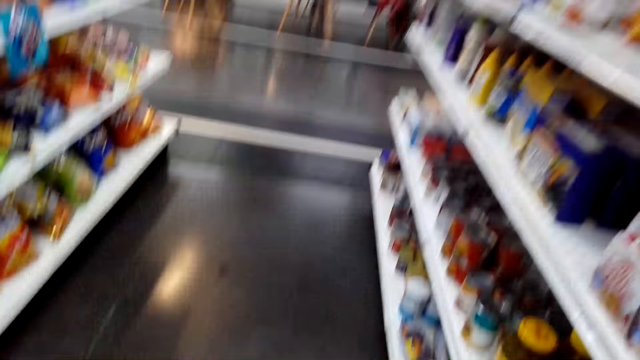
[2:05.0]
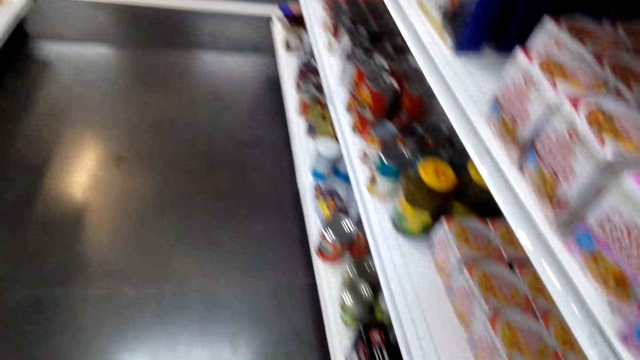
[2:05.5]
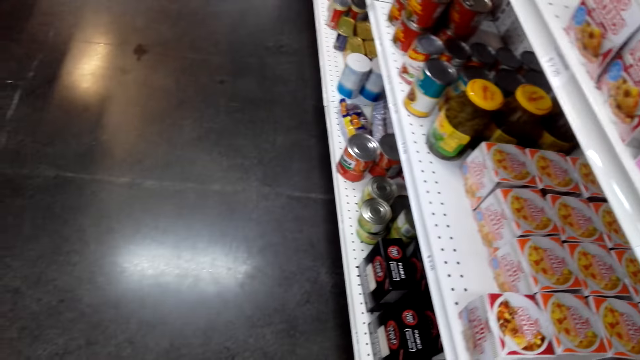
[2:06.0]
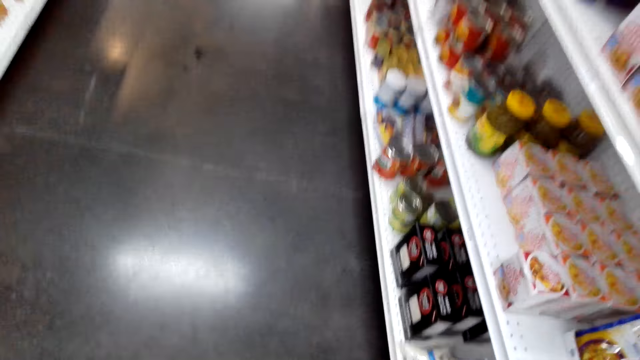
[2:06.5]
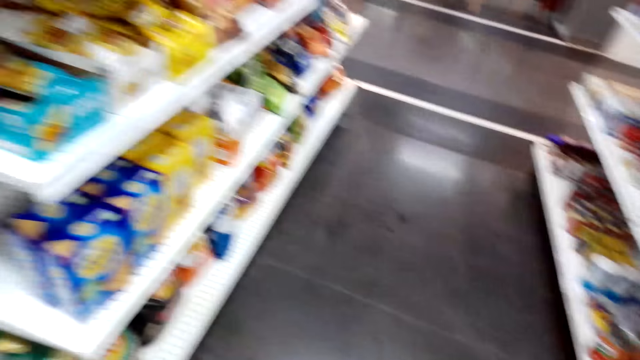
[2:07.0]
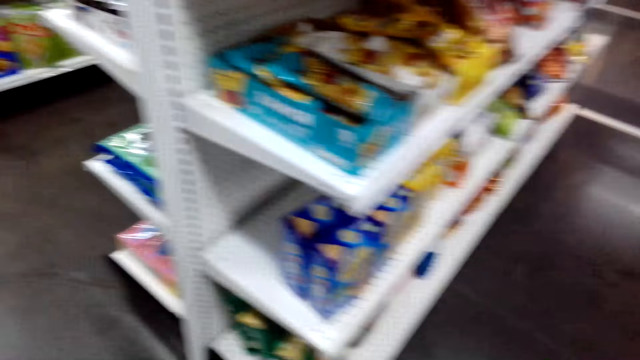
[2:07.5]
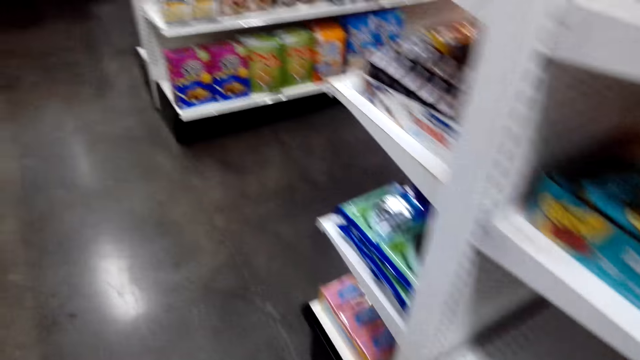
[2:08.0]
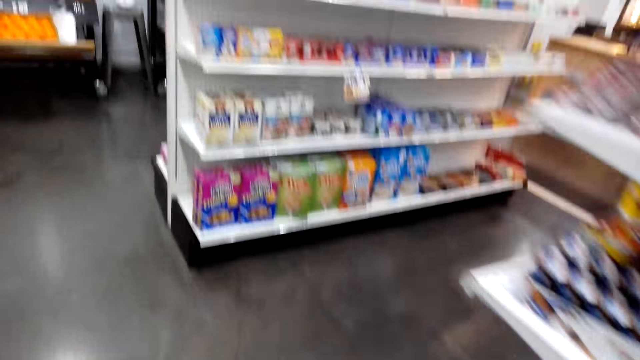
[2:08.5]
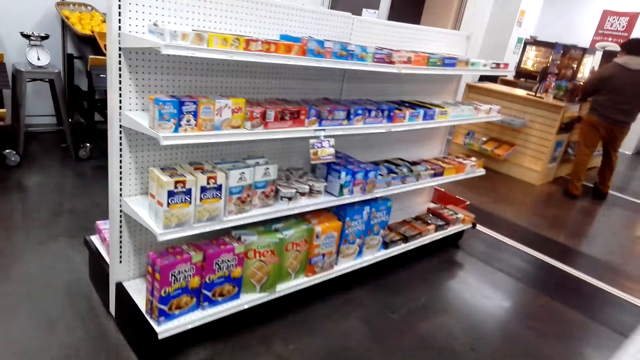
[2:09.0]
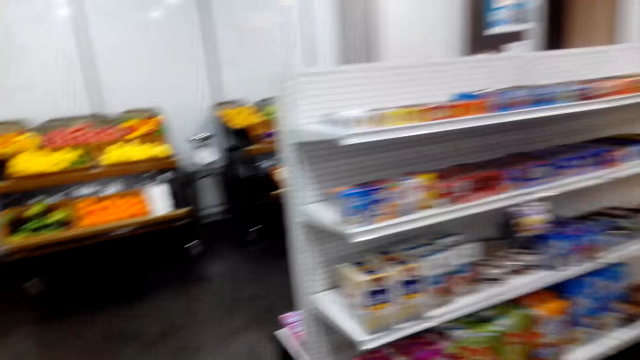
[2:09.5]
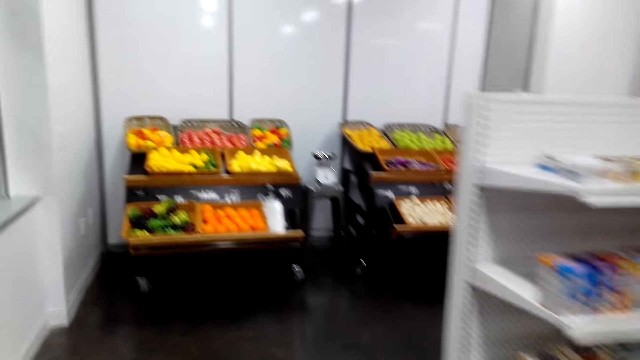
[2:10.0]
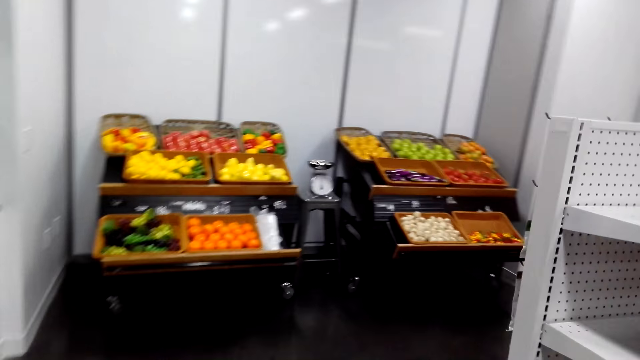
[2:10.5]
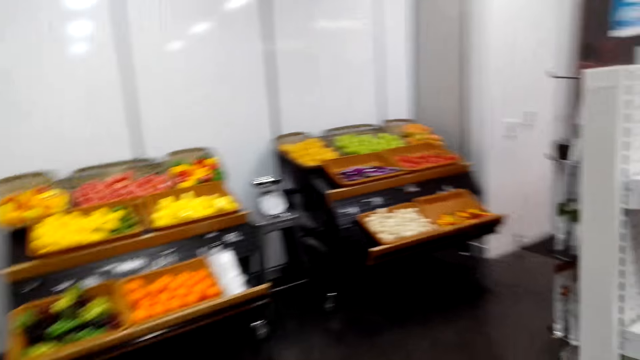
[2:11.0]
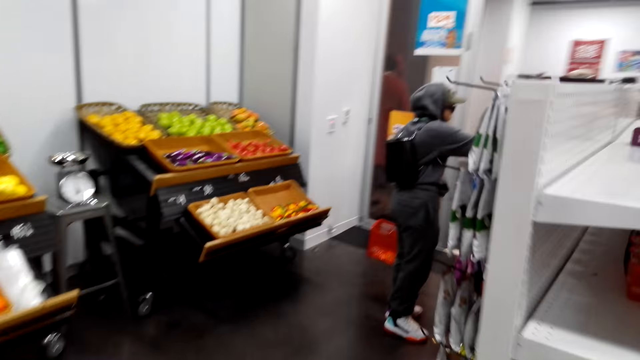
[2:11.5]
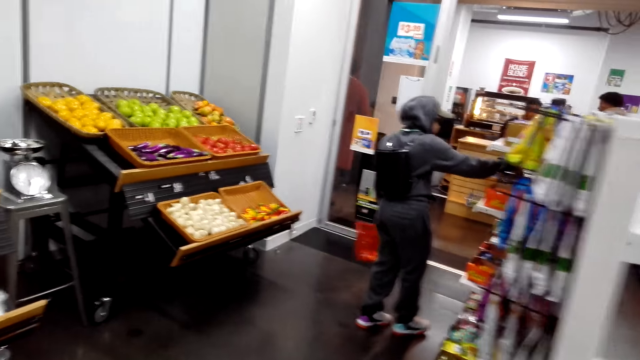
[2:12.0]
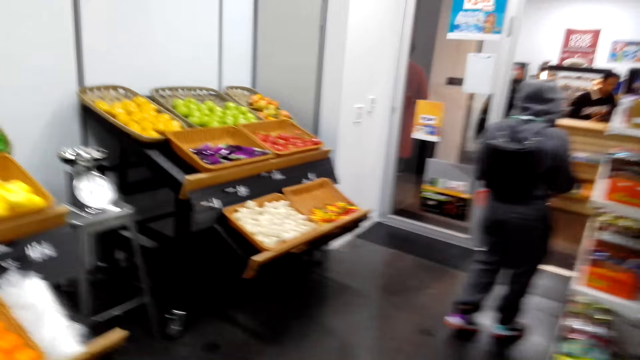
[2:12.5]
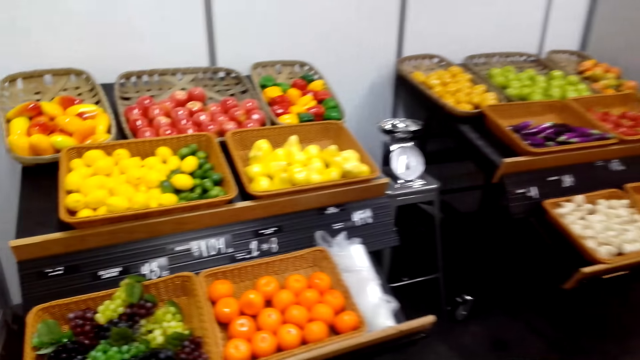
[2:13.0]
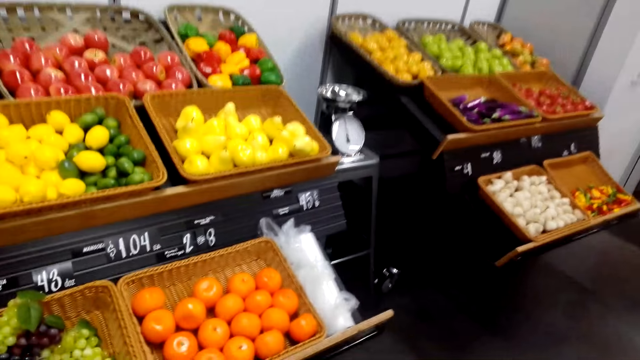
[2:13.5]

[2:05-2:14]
The camera wearer views items on the supermarket shelving. They walk towards the fruit basket.

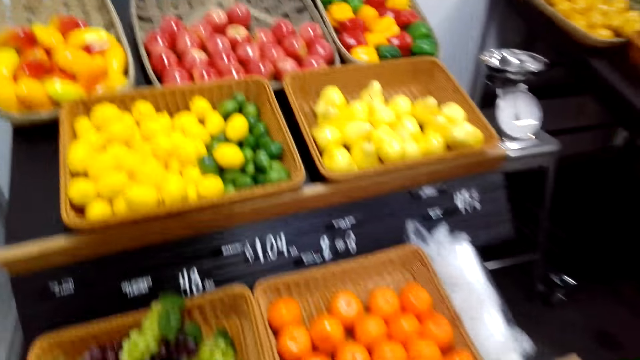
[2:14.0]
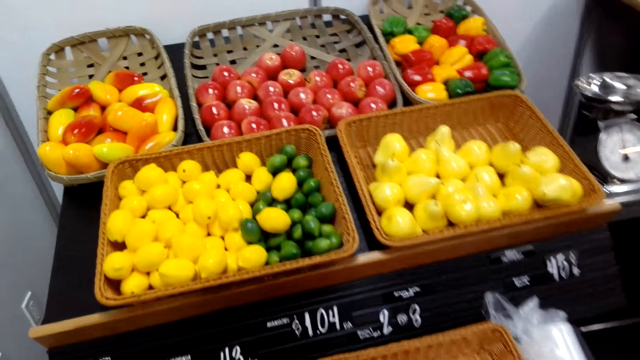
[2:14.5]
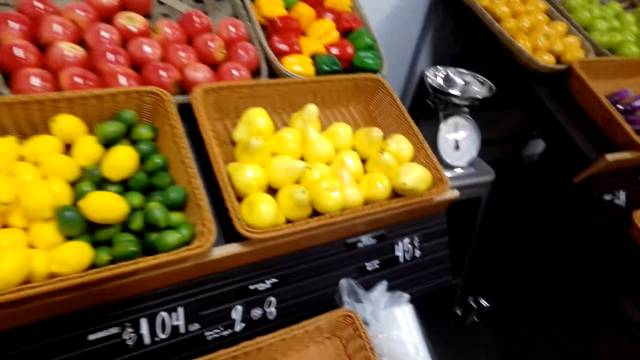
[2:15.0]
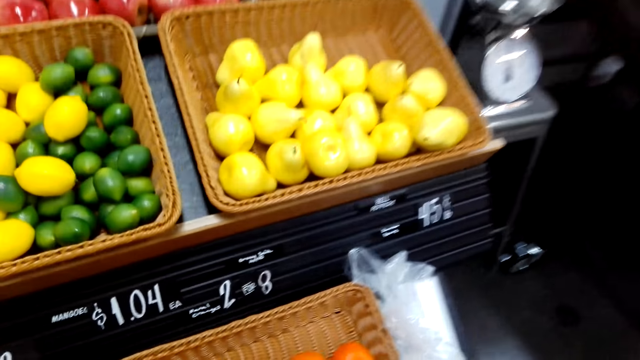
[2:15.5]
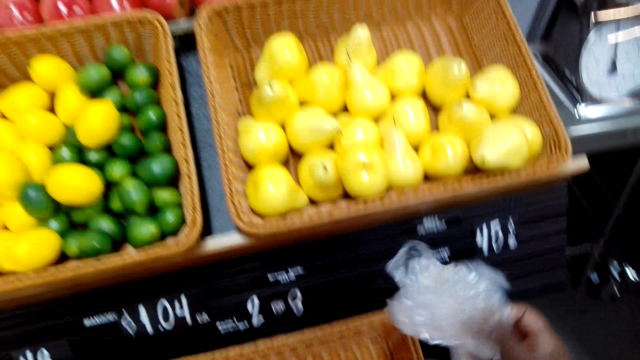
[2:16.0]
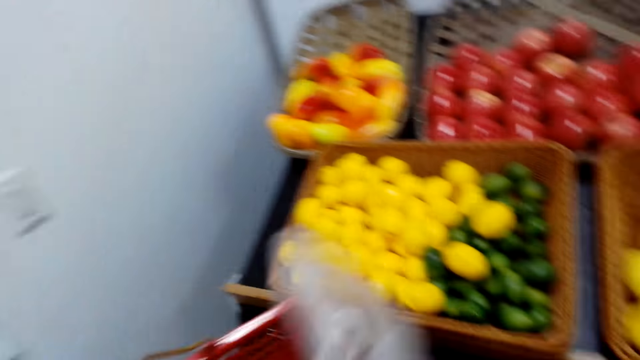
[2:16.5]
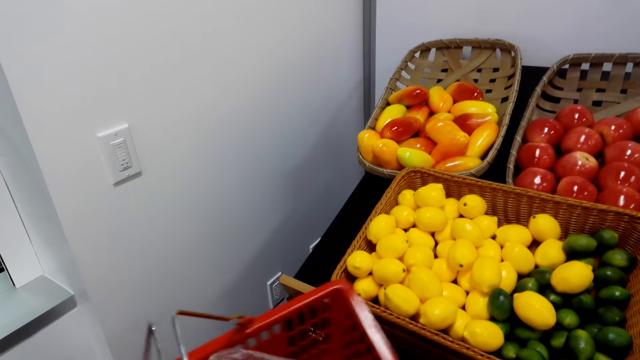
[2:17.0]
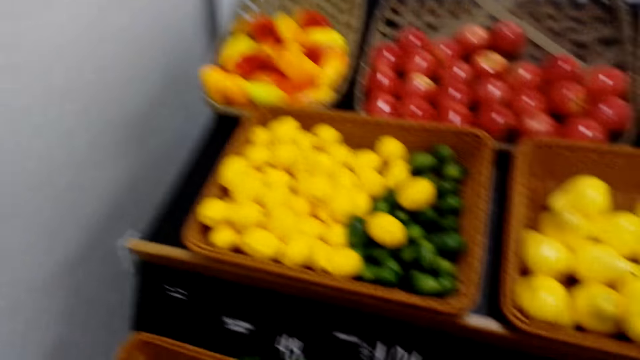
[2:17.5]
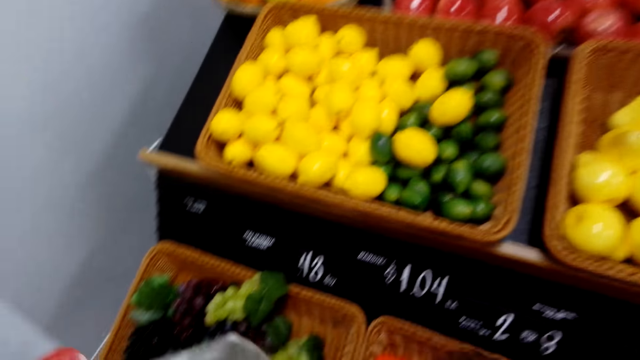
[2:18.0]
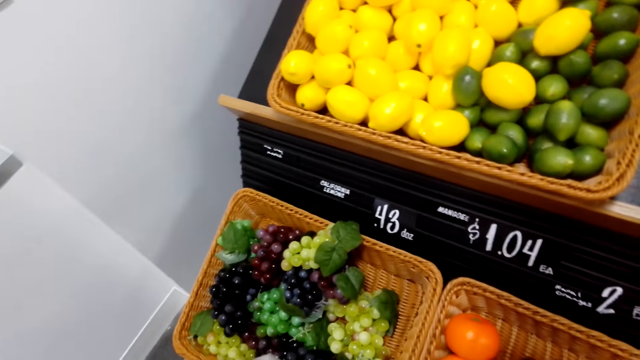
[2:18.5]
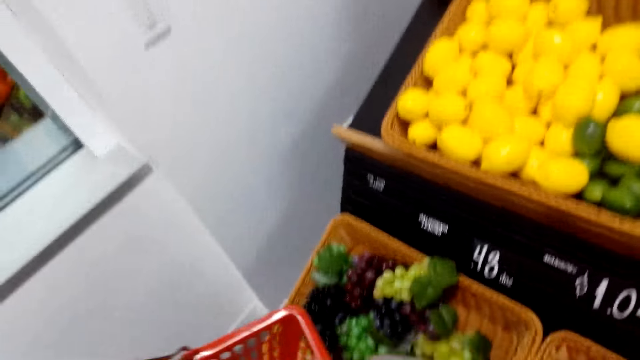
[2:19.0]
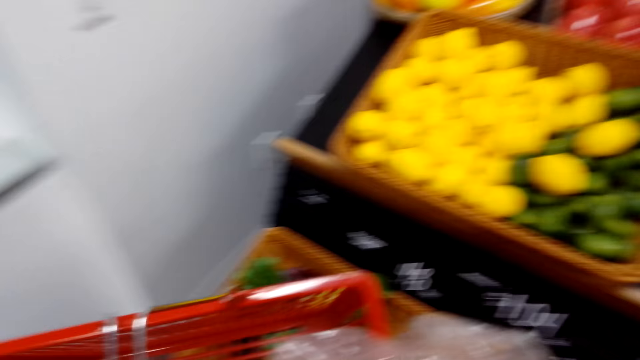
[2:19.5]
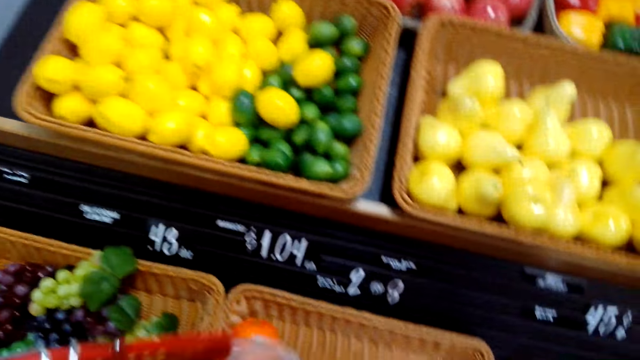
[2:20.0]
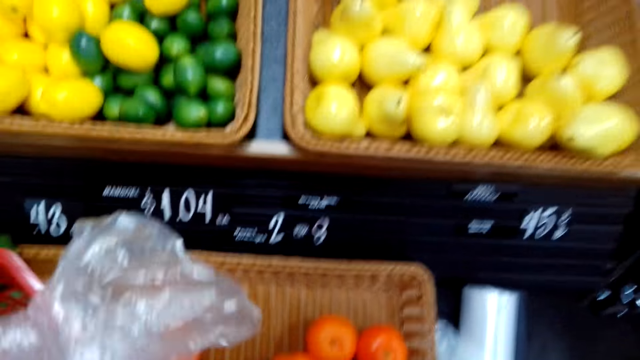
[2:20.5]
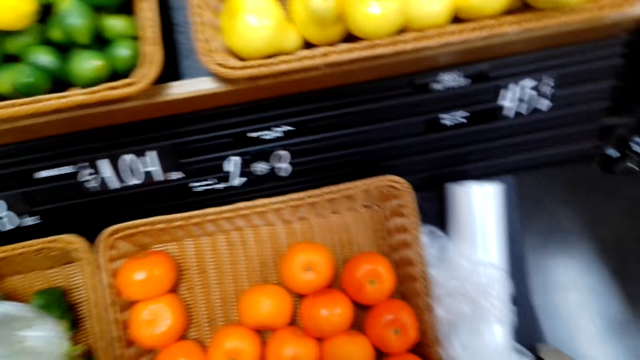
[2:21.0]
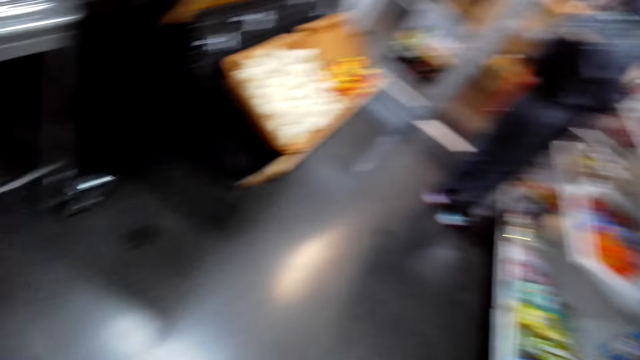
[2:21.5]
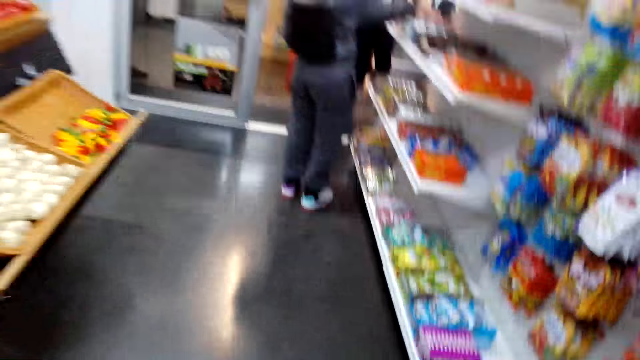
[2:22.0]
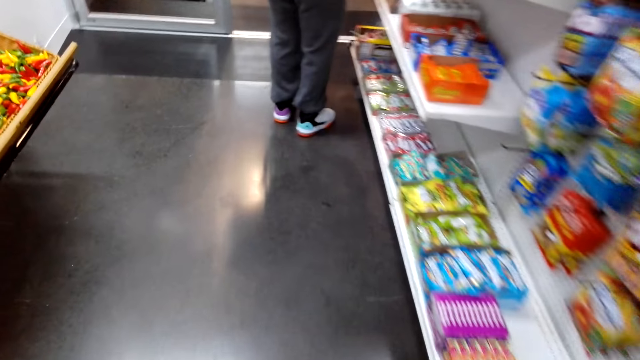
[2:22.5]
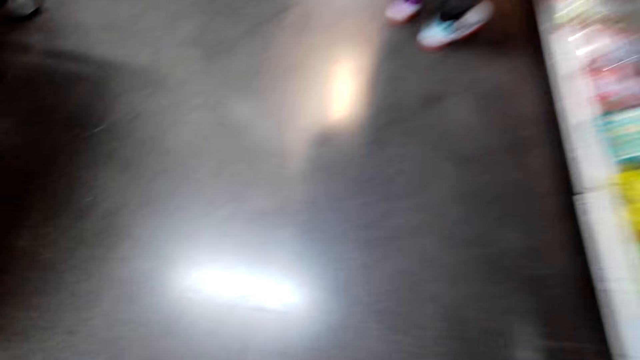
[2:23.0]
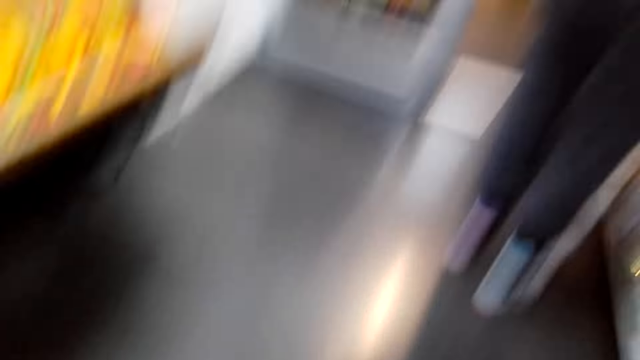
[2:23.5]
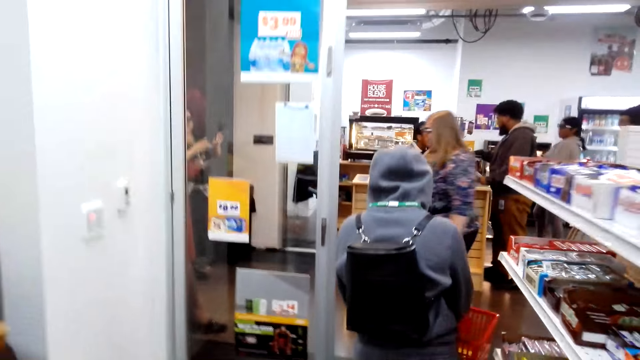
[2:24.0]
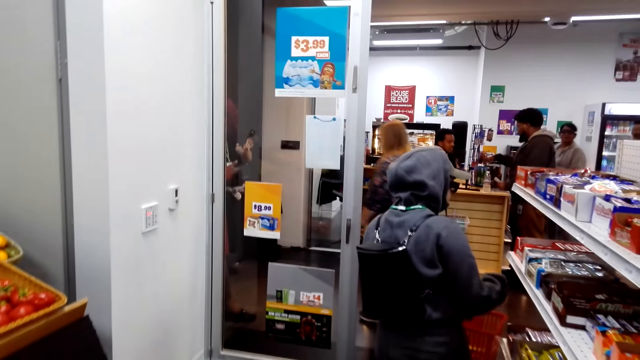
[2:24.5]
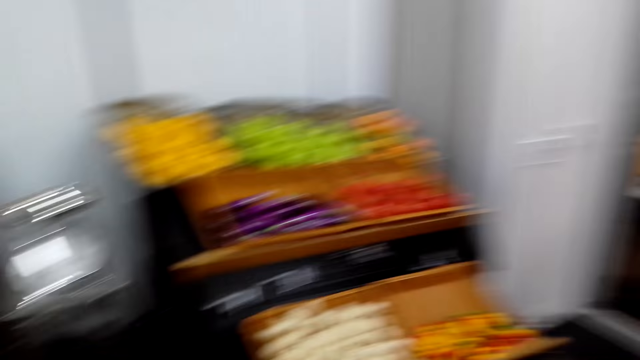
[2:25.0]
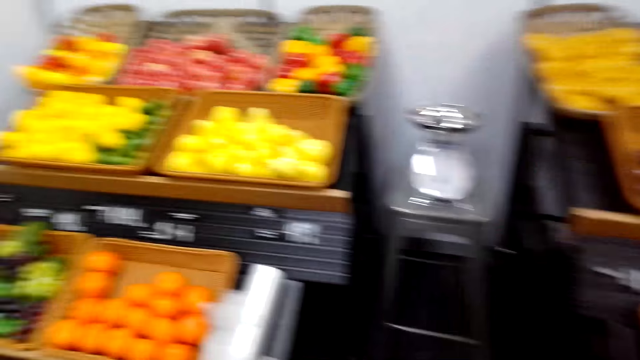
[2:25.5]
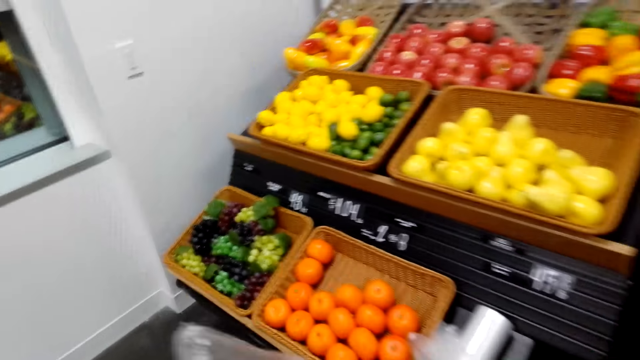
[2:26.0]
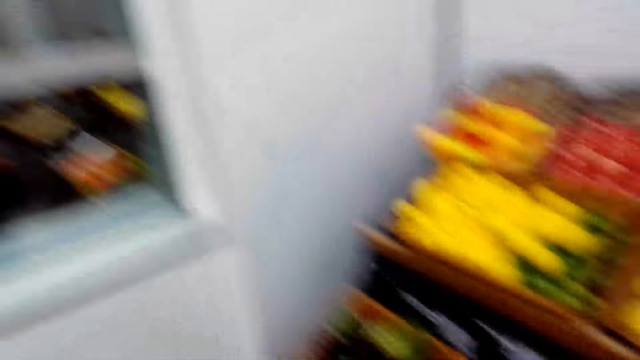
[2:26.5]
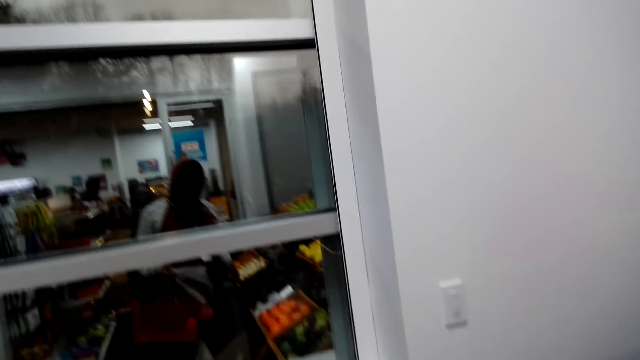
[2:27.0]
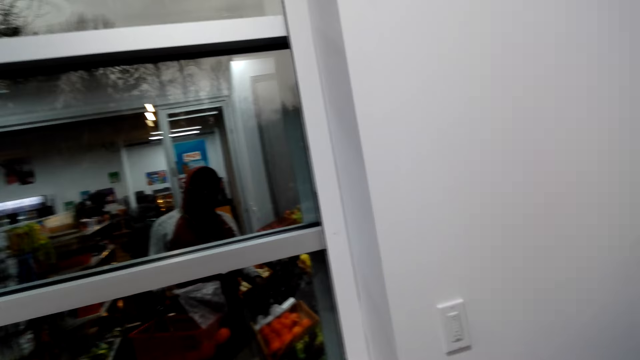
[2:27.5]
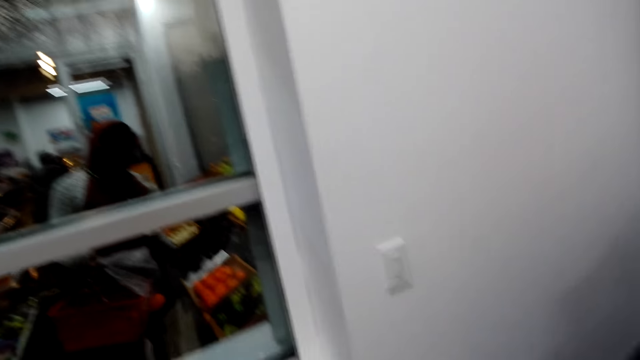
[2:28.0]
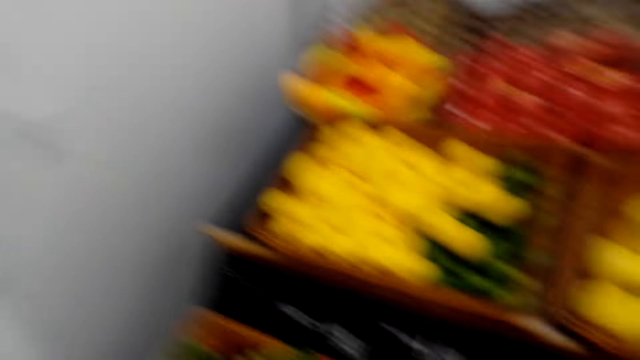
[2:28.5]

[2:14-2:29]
The camera wearer picks up a plastic bag or paper. They adjust the plastic bag. They pick up an orange and put the orange in the plastic bag. They adjust oranges in a basket. They look around the supermarket and walk around the supermarket. They turn around. They adjust the plastic bag. They walk towards the fruit baskets.
